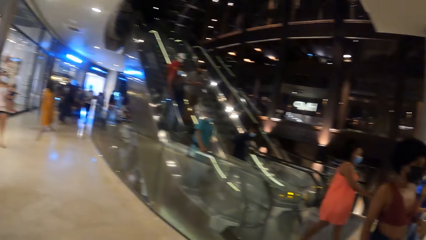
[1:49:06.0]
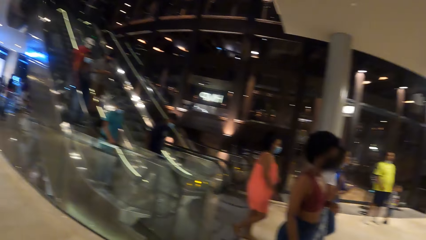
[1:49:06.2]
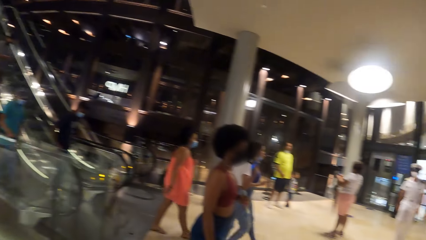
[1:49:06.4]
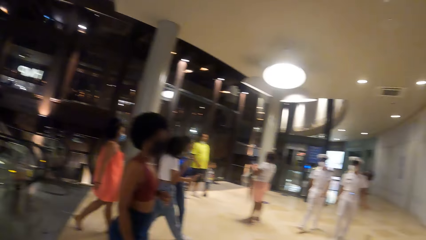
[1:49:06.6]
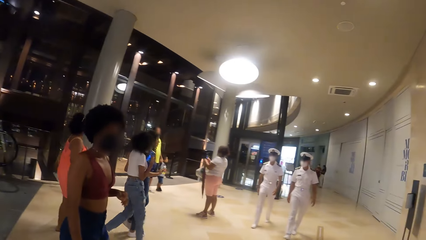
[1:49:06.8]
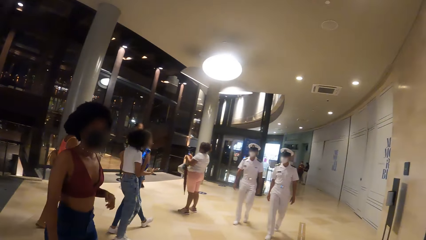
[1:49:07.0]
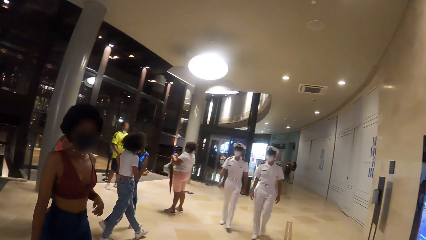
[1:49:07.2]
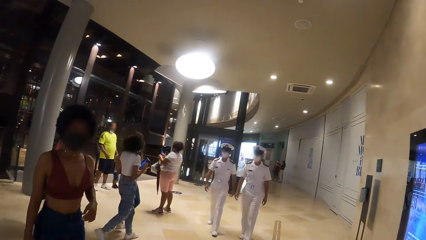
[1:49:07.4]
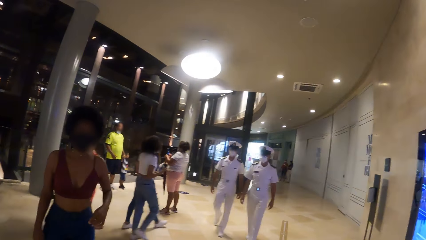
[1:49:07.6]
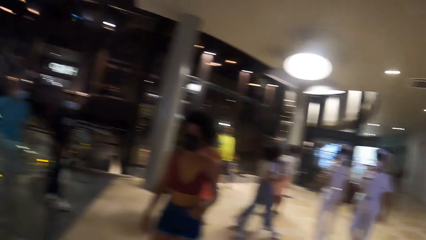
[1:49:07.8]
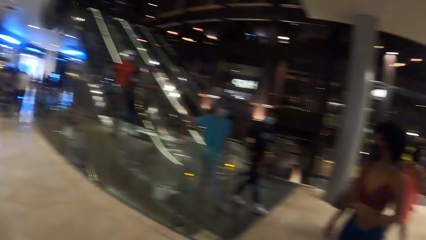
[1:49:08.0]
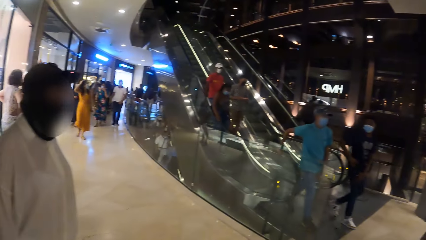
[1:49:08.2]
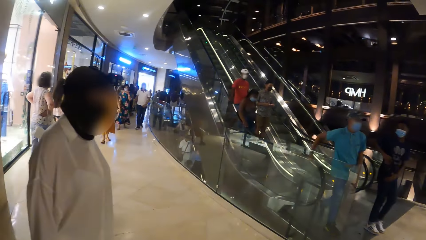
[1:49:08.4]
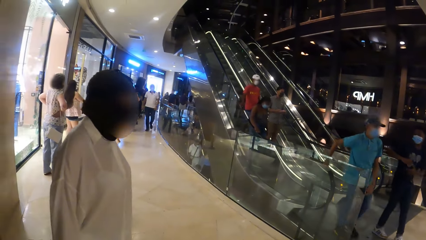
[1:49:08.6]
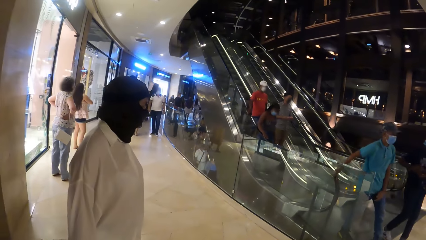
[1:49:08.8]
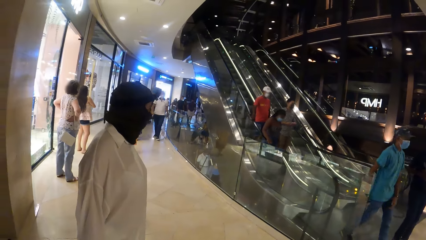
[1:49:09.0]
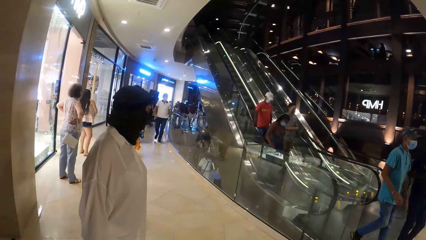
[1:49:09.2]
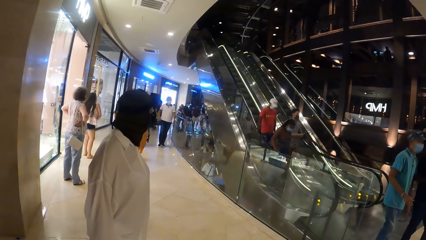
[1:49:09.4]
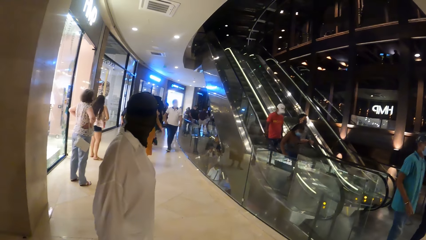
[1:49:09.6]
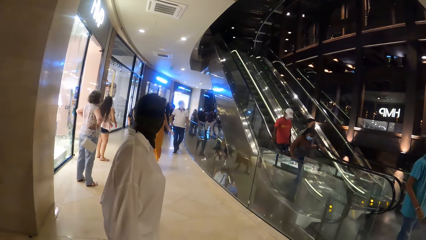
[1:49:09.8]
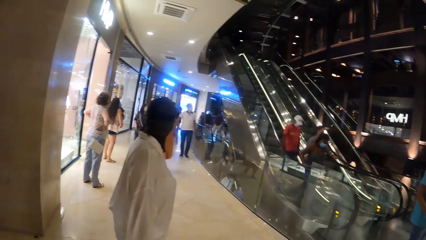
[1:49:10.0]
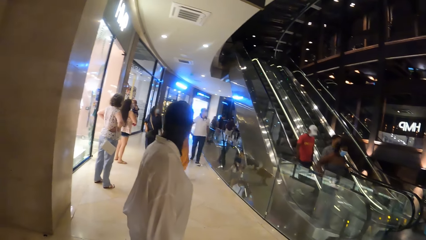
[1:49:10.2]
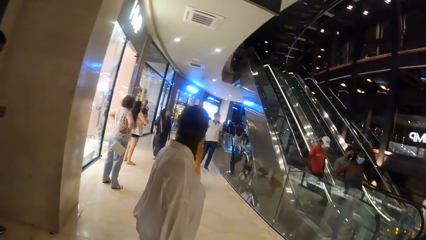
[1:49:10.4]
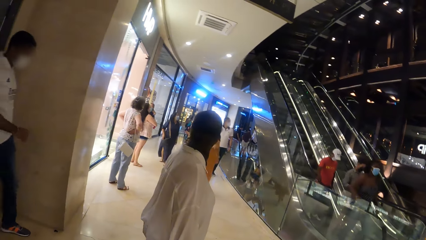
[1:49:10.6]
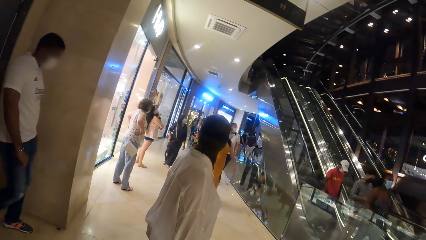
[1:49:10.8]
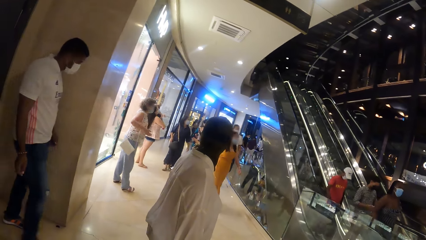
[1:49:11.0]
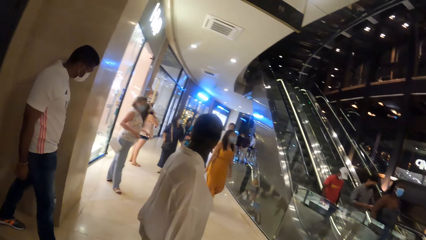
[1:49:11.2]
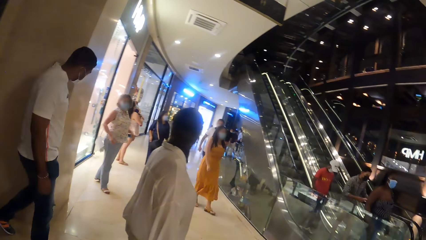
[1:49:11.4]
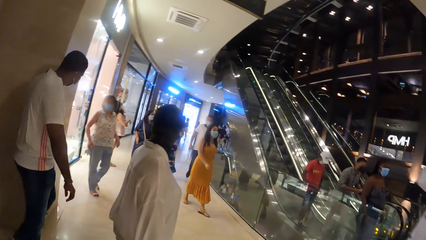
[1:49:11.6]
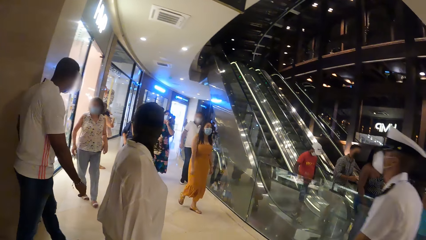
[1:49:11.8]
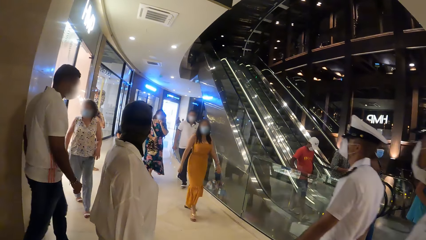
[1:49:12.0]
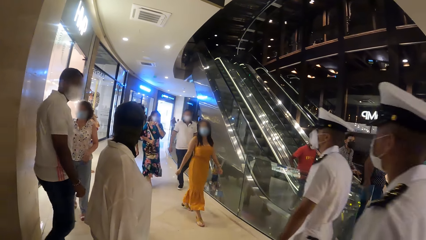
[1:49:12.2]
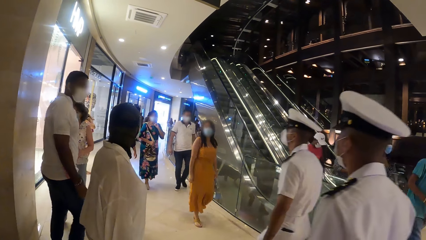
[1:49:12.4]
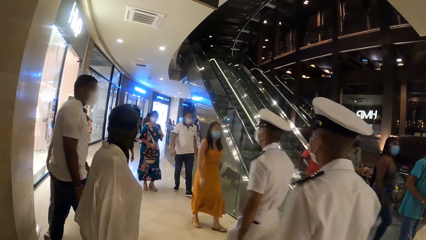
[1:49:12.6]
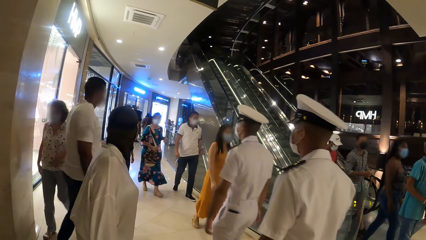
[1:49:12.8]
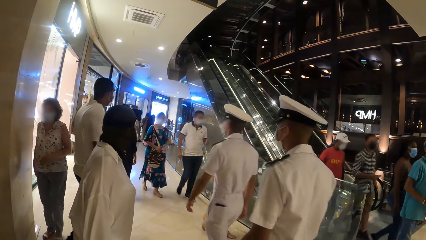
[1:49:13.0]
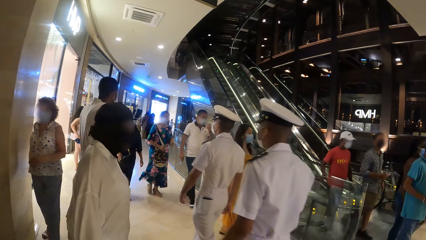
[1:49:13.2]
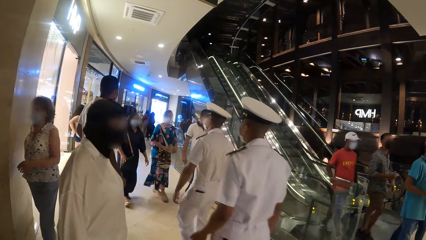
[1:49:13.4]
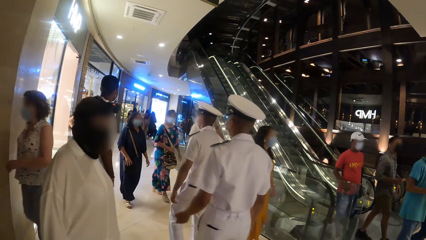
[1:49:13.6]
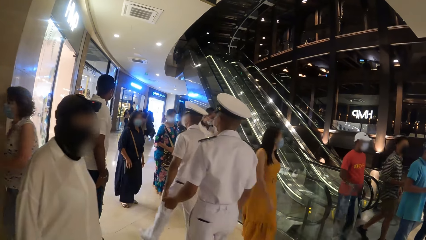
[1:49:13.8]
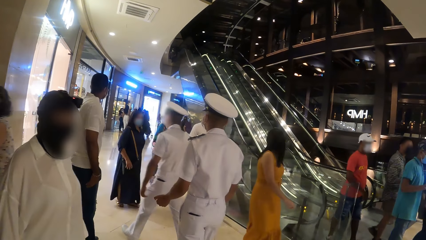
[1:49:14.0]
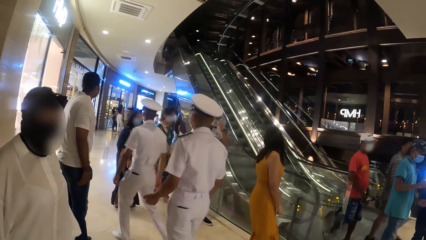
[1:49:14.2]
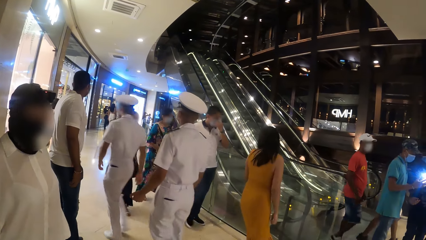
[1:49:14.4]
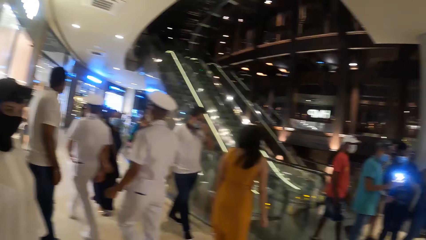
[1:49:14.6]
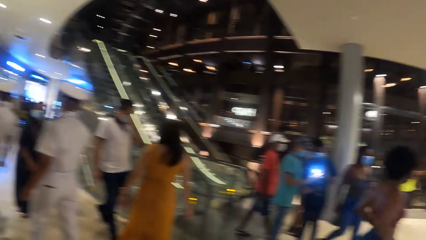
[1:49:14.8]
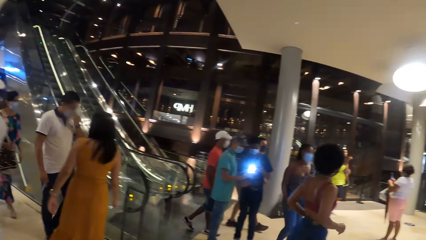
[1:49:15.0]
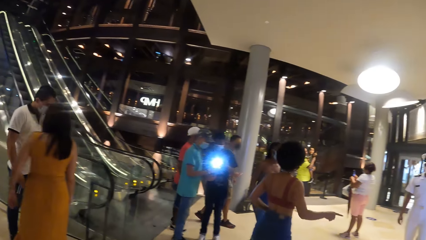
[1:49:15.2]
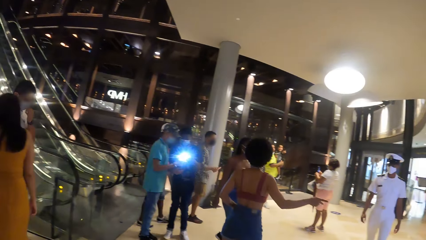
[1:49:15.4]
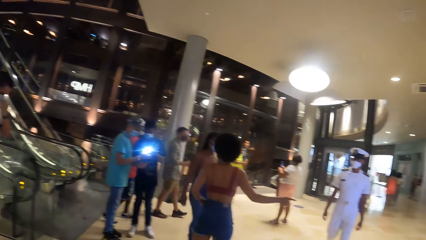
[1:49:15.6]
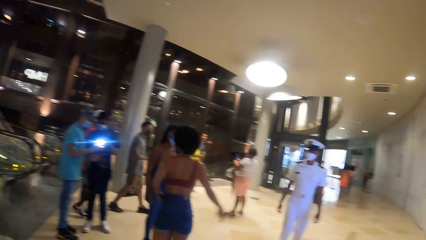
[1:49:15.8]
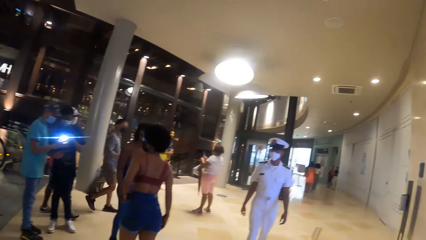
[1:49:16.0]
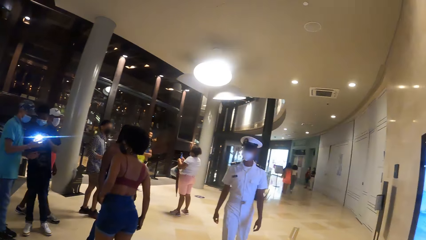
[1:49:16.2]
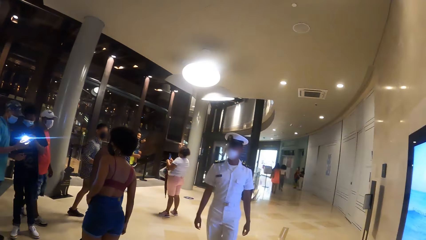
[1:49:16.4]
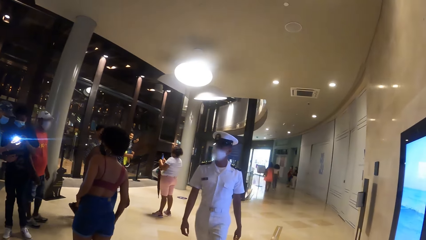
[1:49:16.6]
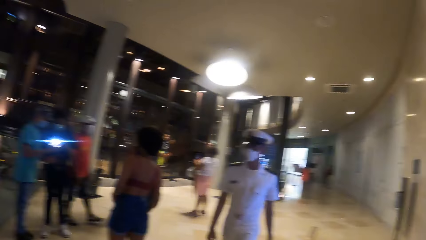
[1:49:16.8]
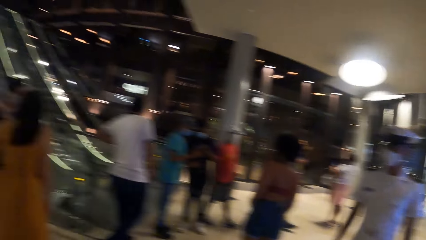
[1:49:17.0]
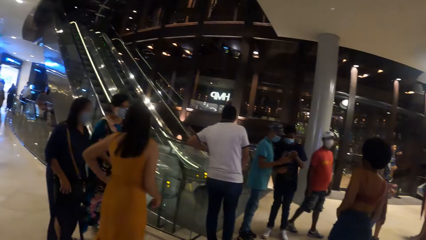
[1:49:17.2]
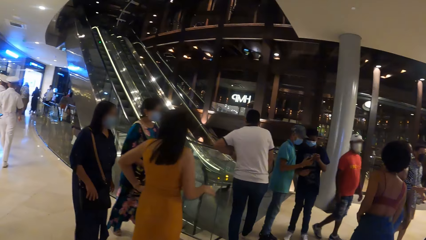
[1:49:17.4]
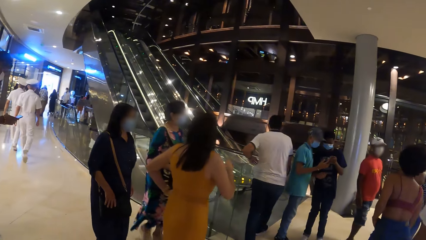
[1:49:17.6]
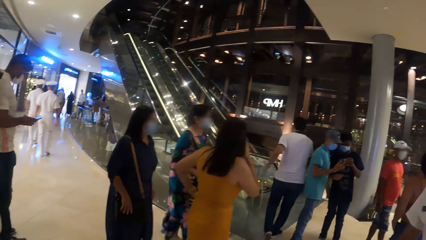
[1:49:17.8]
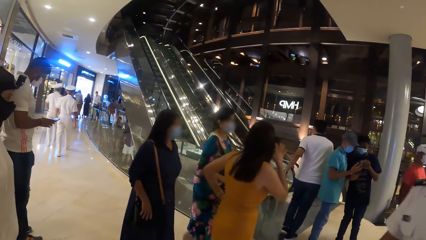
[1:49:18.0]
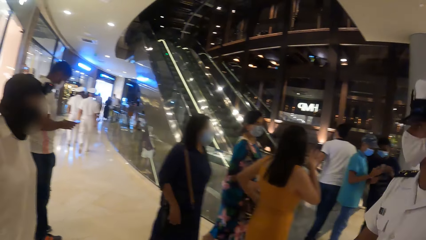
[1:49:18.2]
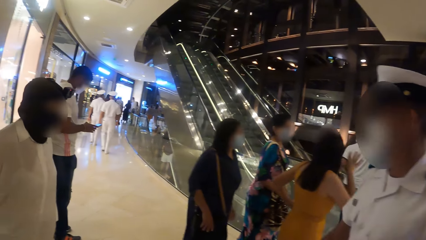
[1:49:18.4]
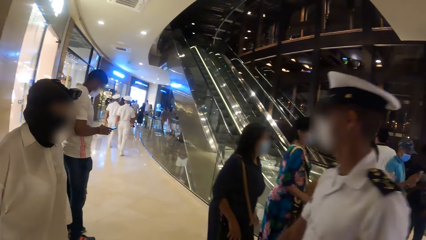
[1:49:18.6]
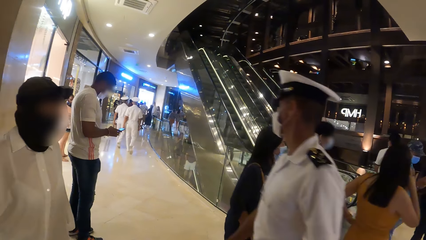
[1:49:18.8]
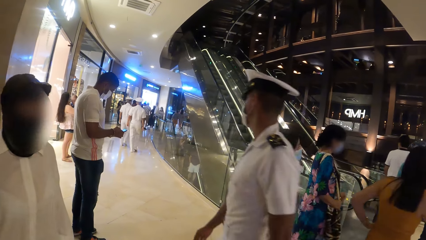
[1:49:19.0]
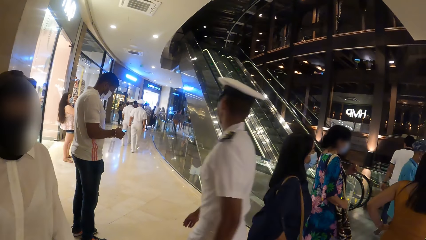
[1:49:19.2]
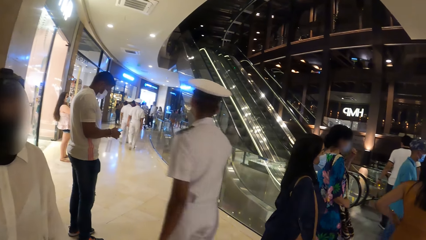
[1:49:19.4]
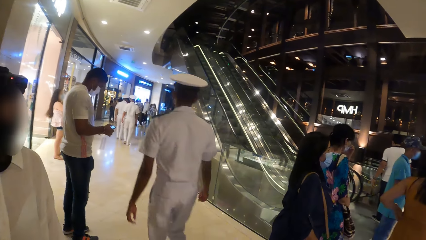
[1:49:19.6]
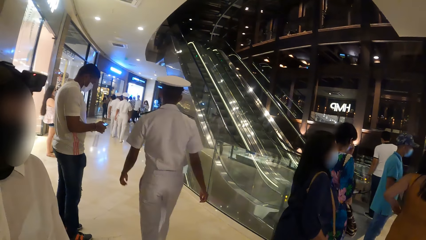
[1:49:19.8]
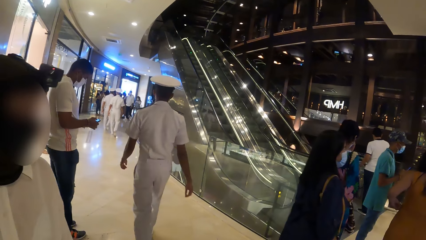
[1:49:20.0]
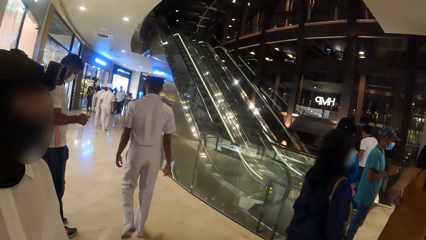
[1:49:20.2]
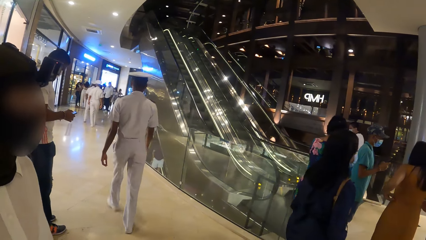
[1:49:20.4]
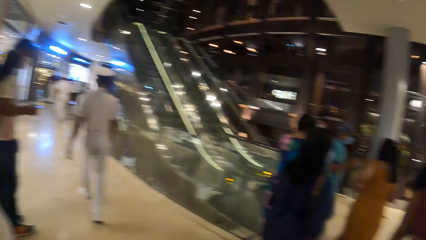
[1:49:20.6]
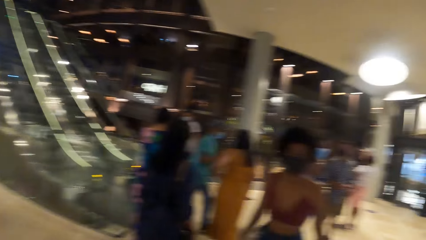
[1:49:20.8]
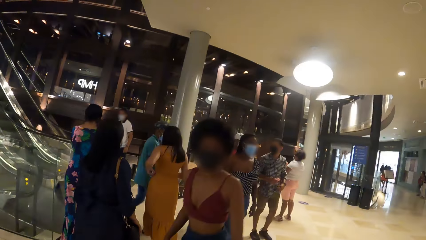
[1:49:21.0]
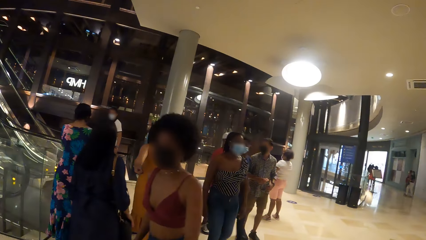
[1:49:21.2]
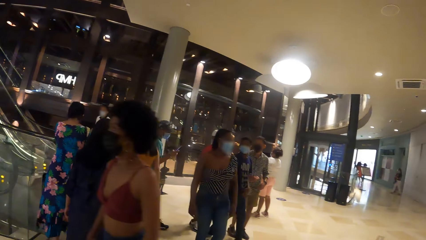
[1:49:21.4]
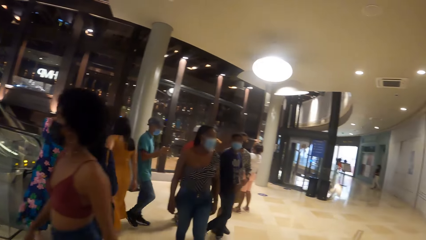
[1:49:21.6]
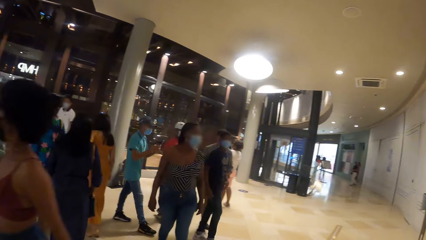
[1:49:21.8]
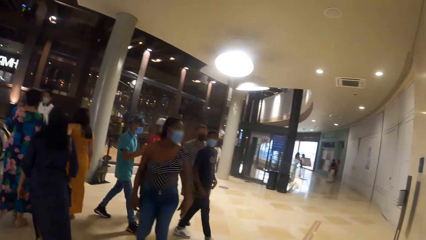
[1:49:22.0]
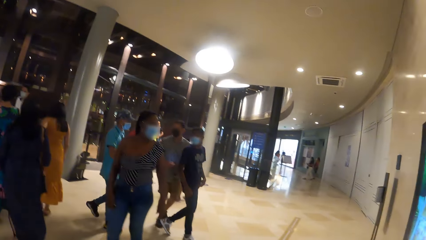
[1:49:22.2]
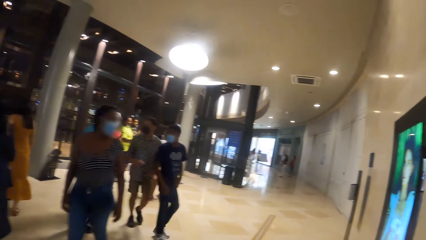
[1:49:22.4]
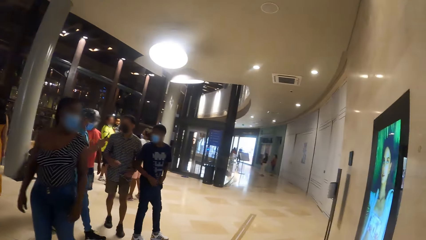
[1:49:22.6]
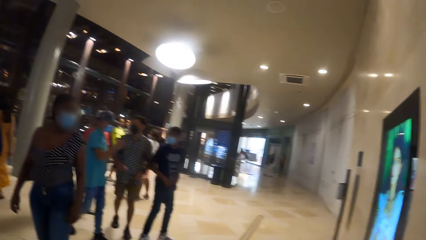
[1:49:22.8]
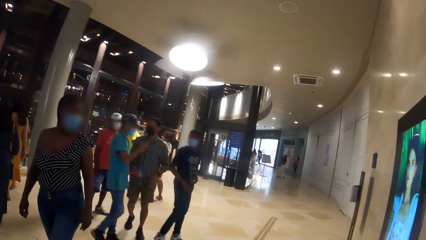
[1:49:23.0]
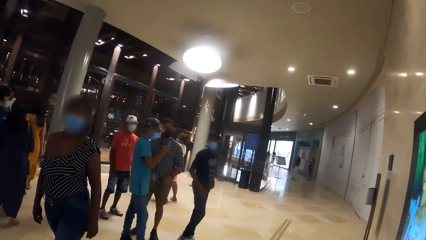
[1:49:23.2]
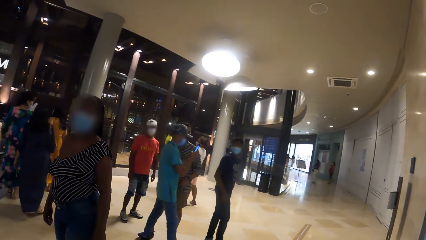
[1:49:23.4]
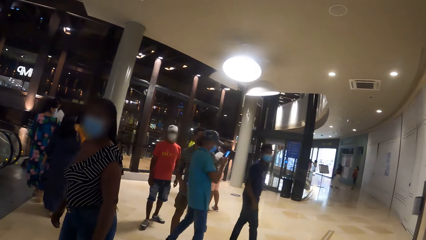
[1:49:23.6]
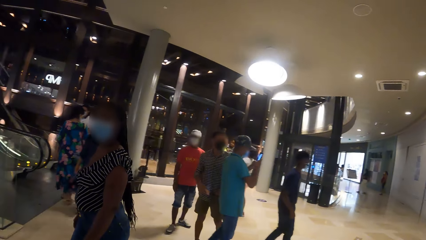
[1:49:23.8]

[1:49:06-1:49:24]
The camera wearer looks around. A person moves around. Another person moves around. Another person moves around. Another person moves around. Another person moves around.
